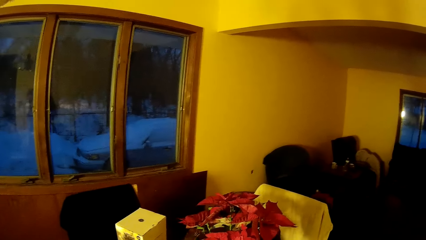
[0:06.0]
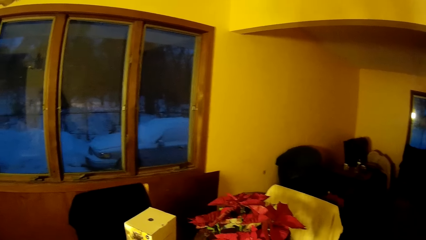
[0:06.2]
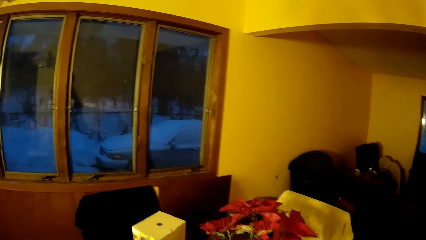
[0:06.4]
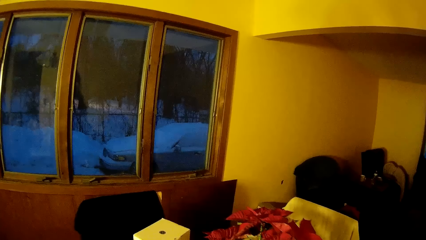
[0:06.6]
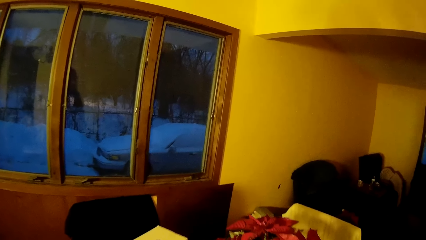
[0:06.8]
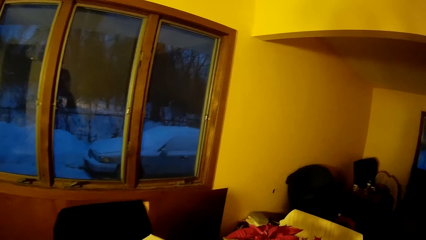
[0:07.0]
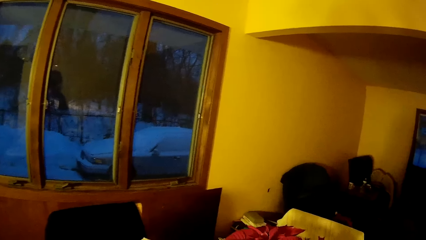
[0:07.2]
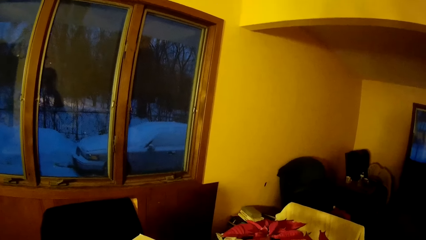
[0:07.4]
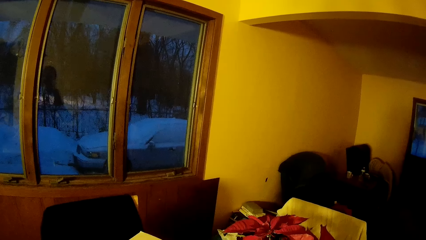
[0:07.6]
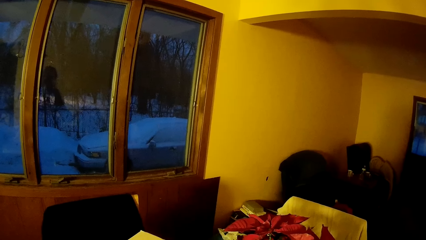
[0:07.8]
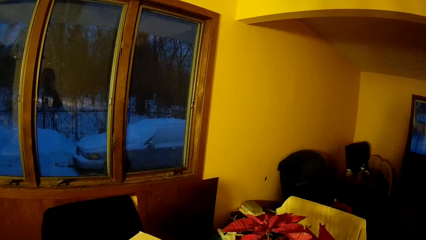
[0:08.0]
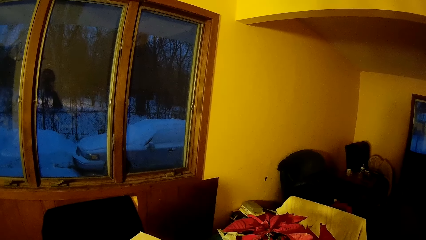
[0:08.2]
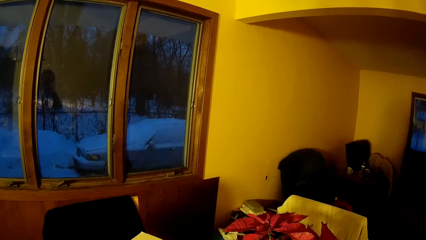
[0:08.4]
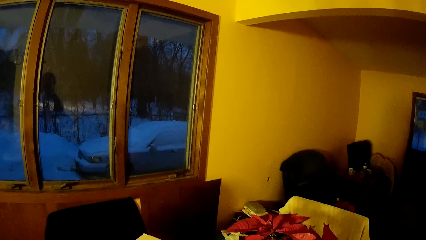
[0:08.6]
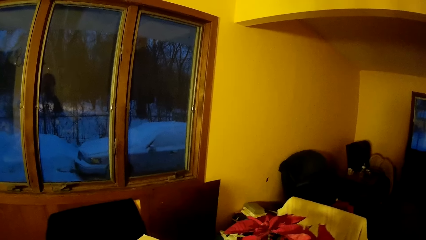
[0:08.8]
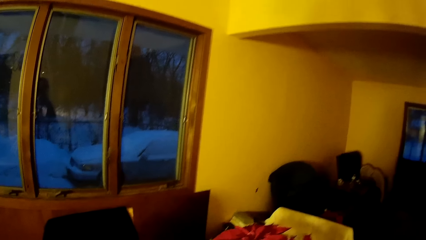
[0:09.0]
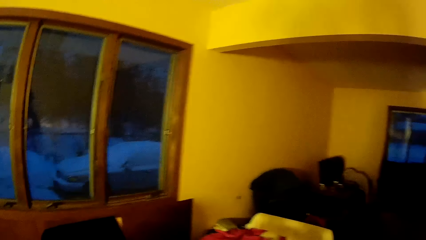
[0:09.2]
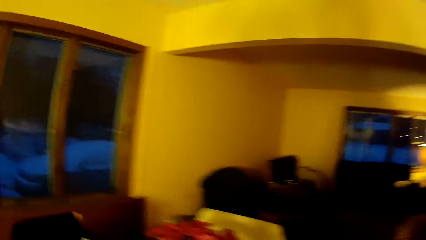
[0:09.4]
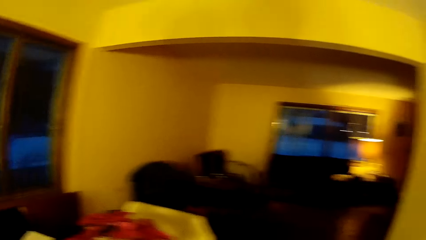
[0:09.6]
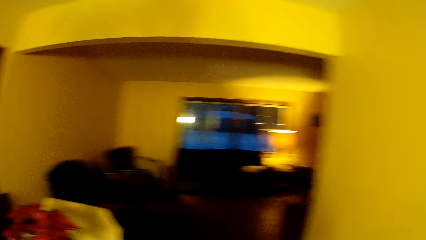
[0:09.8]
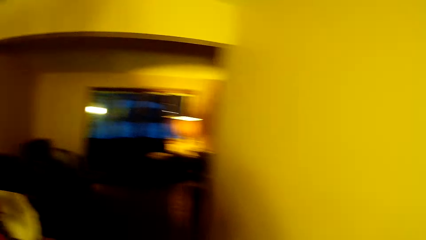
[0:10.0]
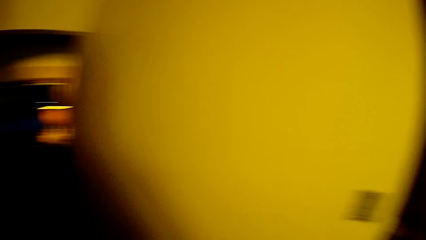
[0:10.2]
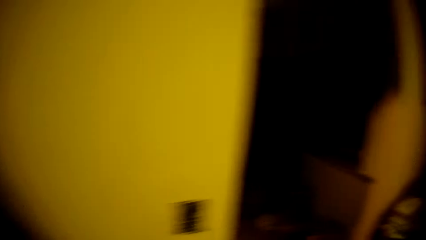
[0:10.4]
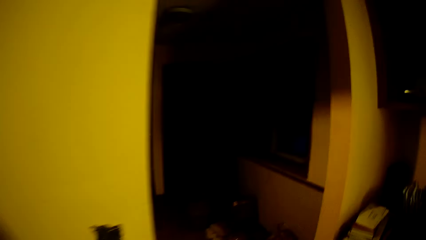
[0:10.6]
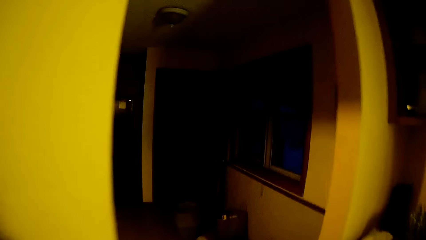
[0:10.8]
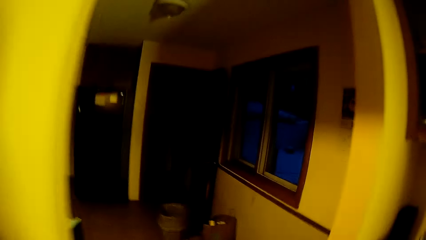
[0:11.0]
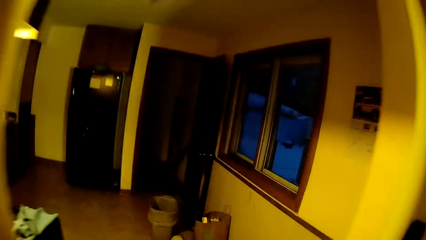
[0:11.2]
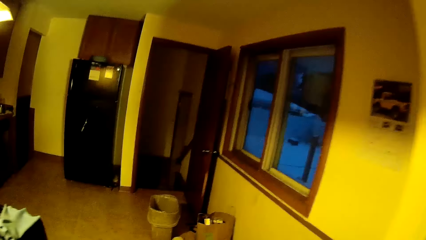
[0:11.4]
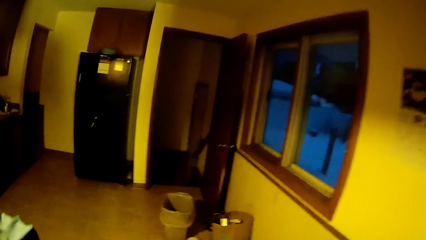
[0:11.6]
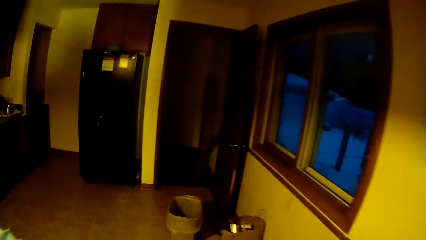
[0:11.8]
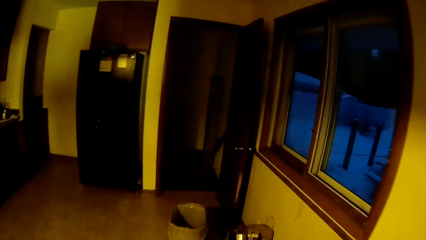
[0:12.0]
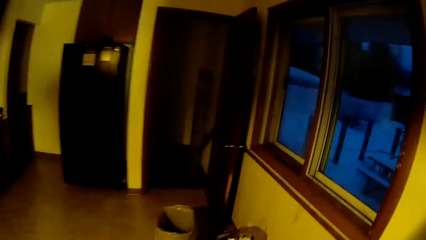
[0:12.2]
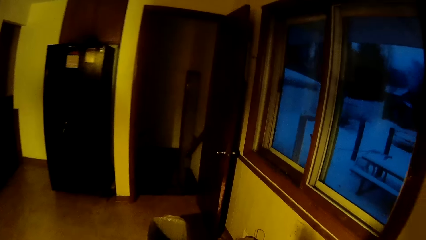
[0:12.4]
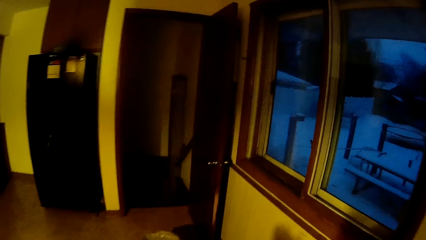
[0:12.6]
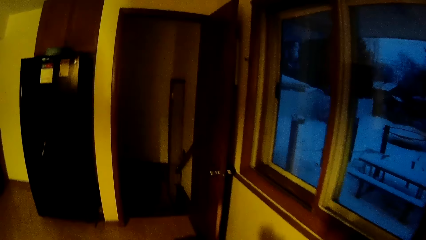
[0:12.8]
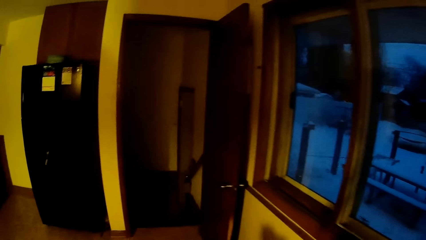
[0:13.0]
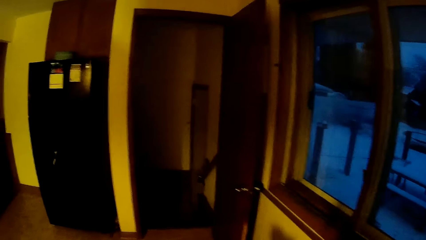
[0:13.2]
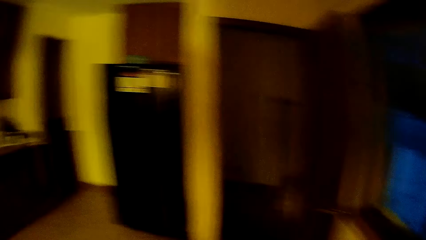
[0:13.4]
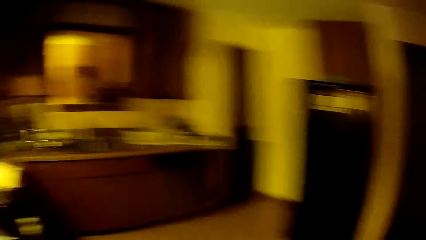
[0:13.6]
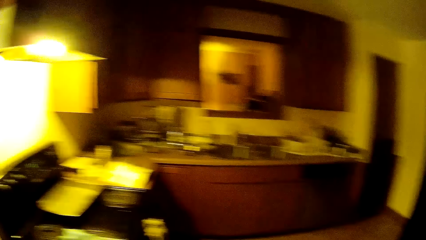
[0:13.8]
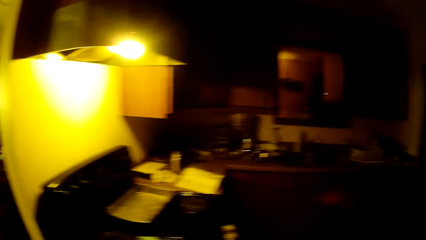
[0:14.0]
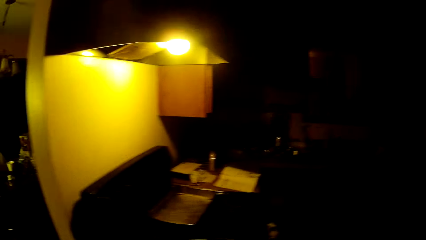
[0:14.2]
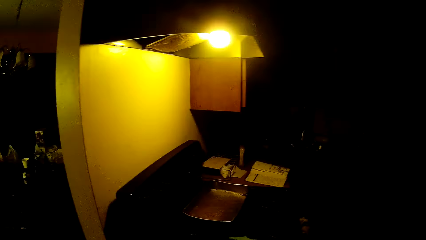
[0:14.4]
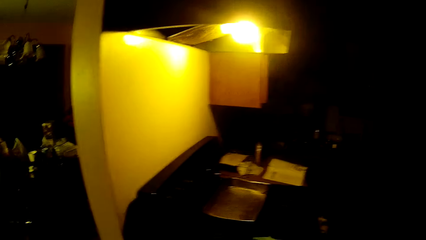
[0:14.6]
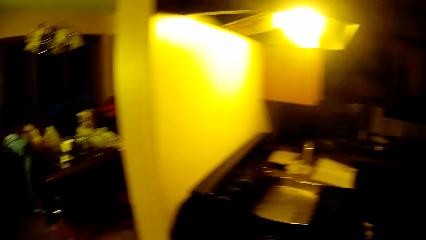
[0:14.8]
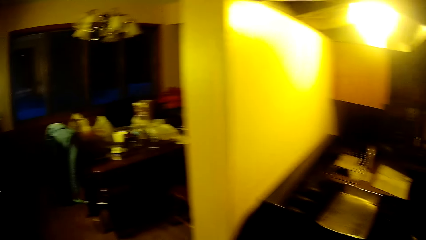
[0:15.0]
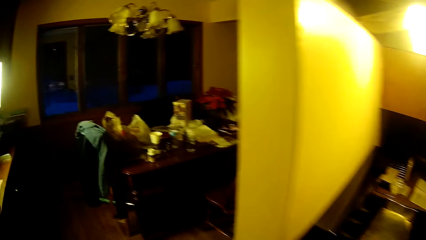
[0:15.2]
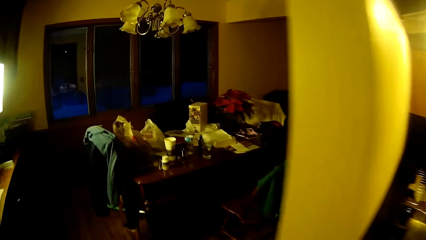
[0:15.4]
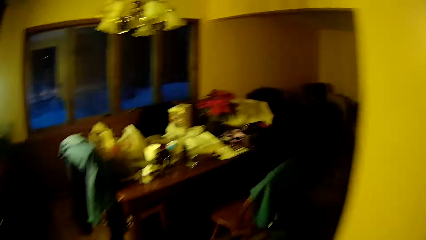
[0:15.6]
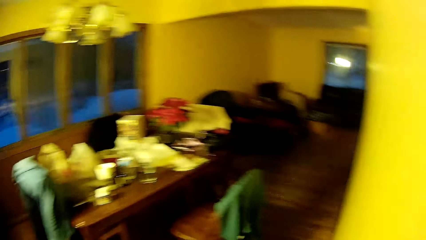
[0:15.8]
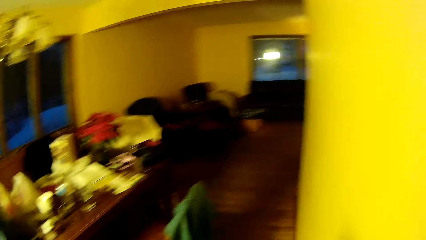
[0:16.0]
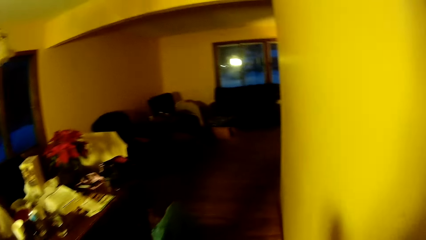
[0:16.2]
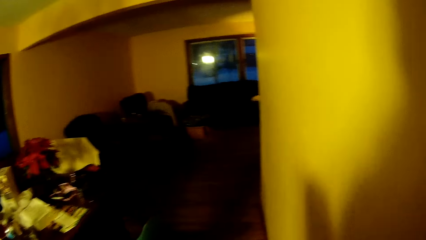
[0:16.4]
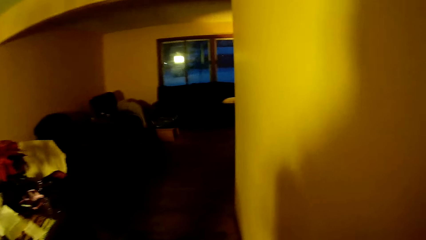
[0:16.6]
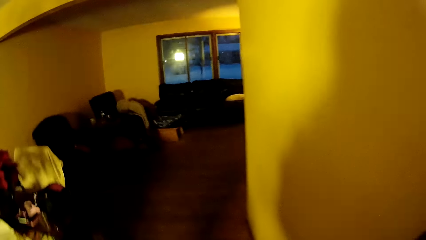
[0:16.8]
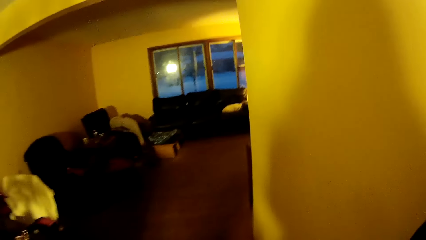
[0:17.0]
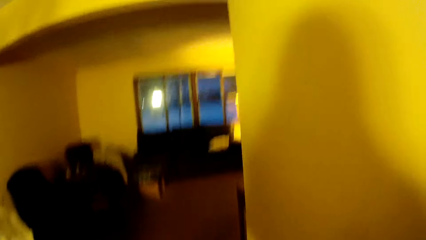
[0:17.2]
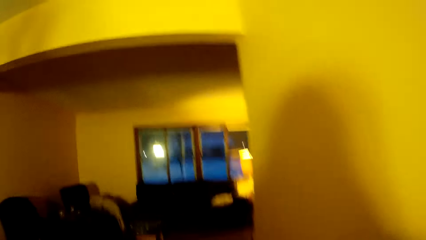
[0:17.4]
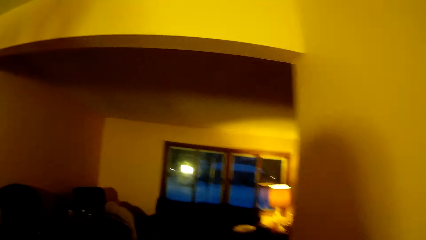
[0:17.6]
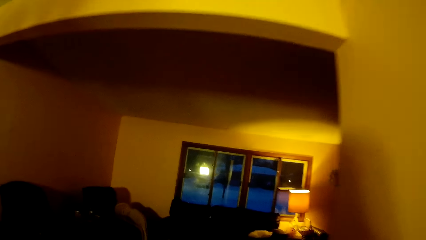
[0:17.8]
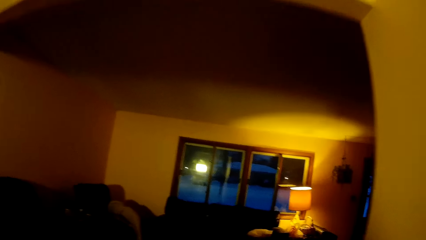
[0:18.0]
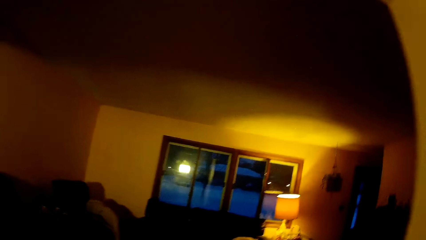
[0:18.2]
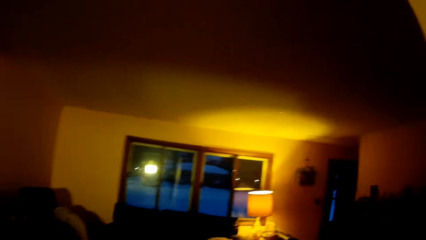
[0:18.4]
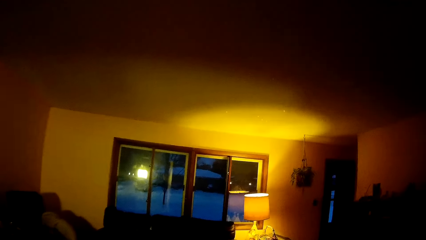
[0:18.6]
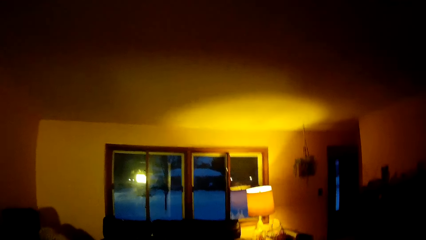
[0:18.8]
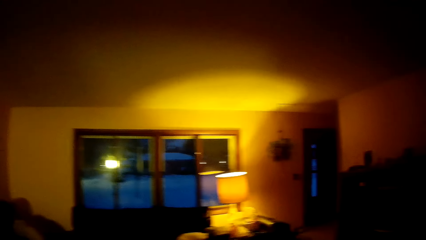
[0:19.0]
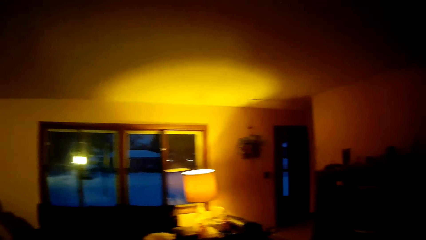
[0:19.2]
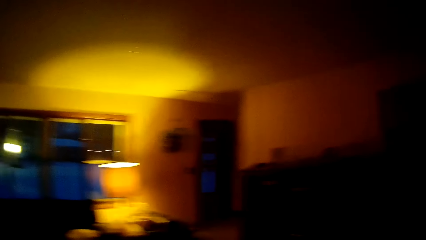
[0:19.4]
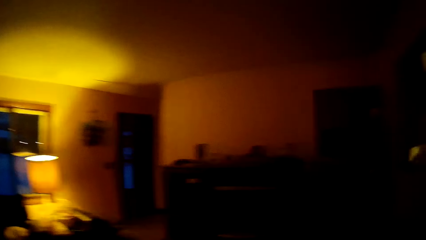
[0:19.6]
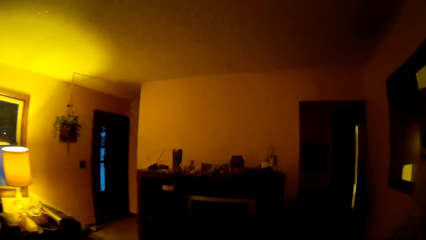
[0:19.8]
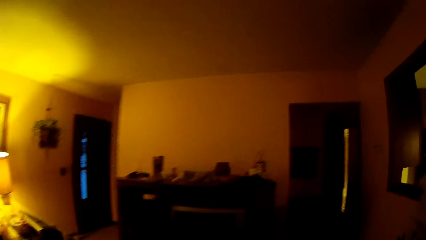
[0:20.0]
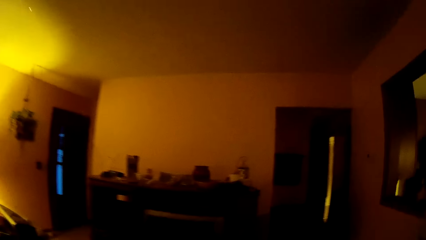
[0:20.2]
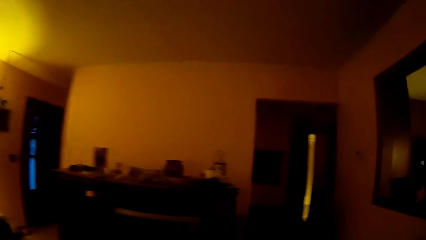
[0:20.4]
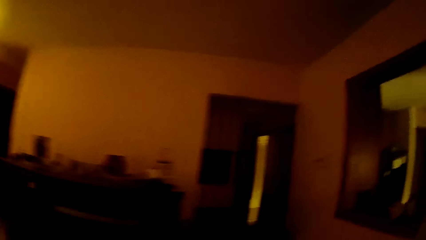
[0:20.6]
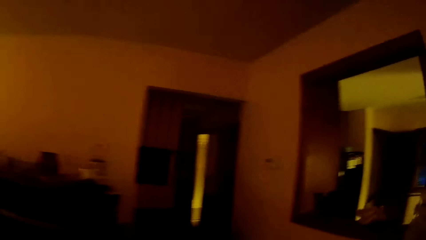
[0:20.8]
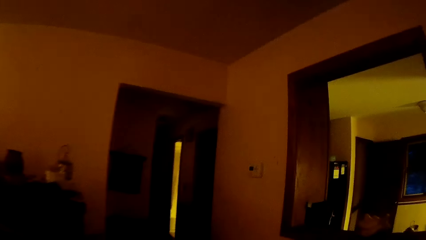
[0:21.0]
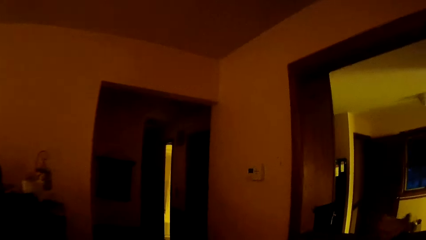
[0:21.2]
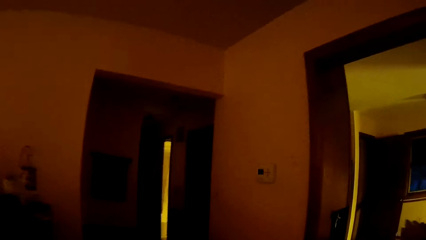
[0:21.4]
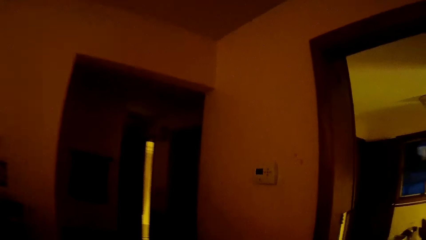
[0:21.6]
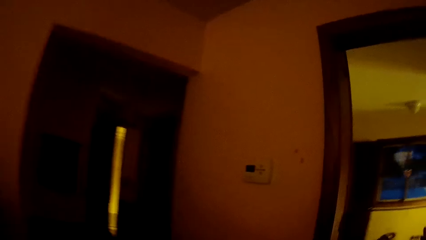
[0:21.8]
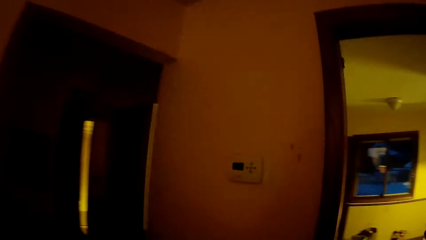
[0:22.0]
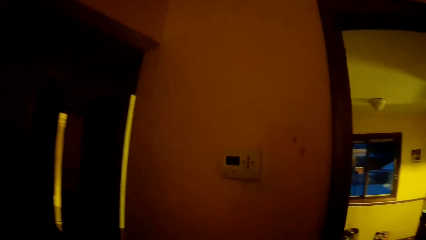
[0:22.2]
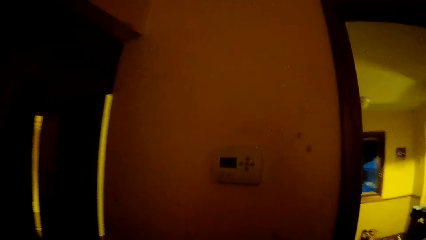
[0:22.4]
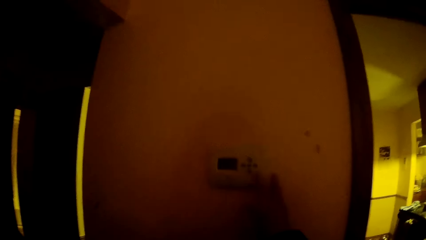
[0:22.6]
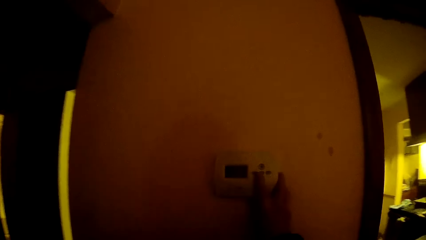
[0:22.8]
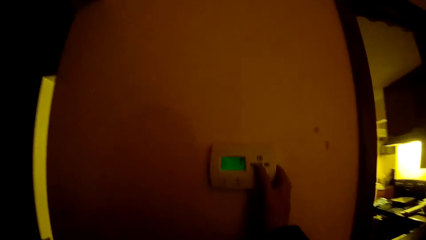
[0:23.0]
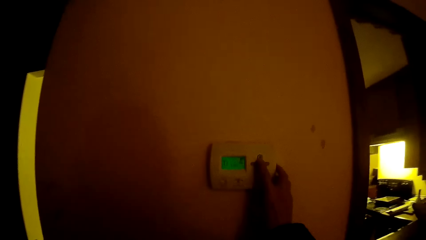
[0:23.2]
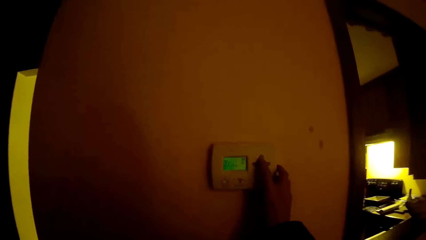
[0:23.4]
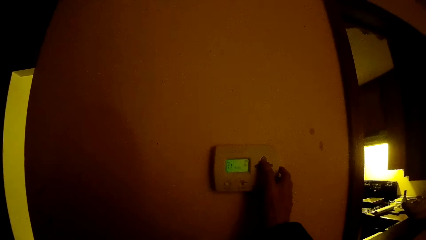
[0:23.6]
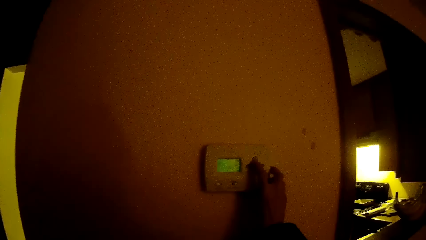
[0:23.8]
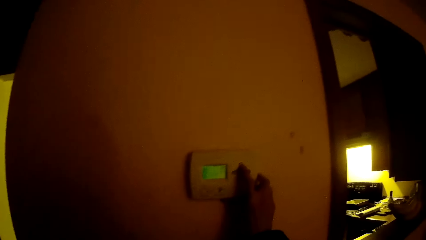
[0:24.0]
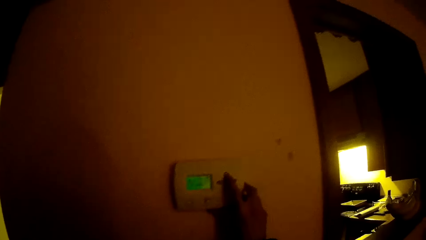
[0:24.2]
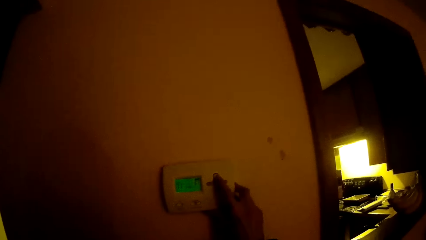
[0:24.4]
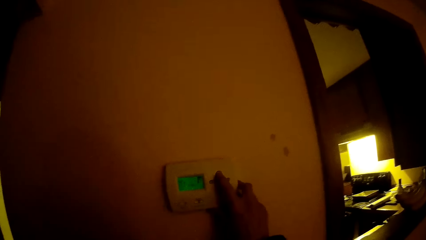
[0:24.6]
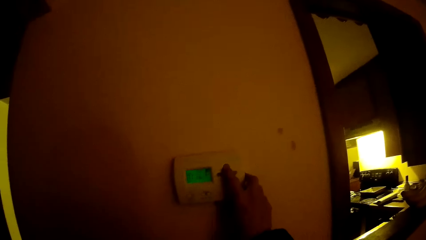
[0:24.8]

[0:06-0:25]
The camera wearer looks at the window. He walks around the house. He walks into a kitchen. He walks into a dining room. He walks into a living room. He presses a control switch on the wall with his right hand.
